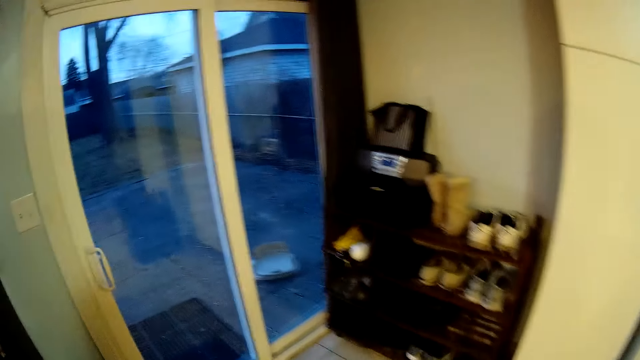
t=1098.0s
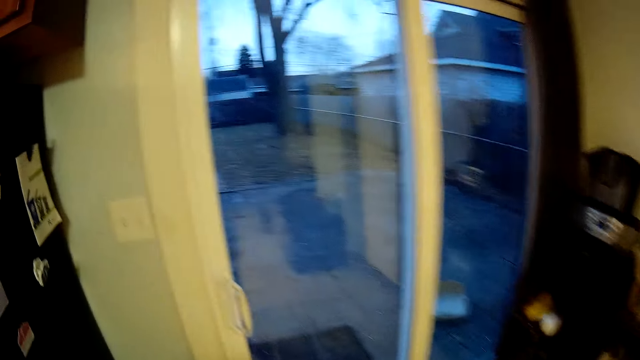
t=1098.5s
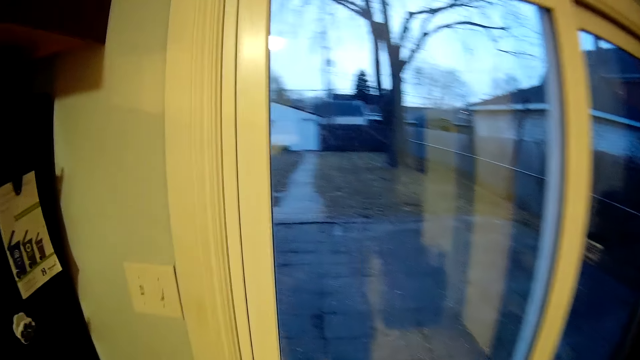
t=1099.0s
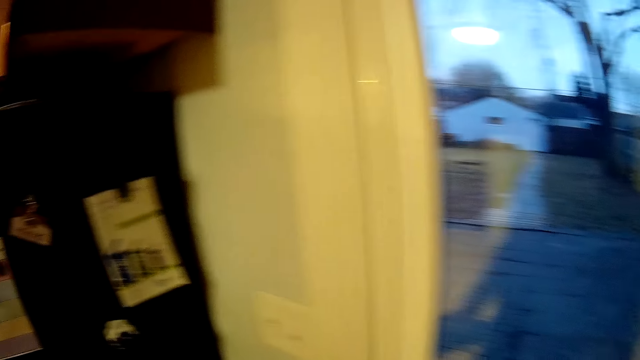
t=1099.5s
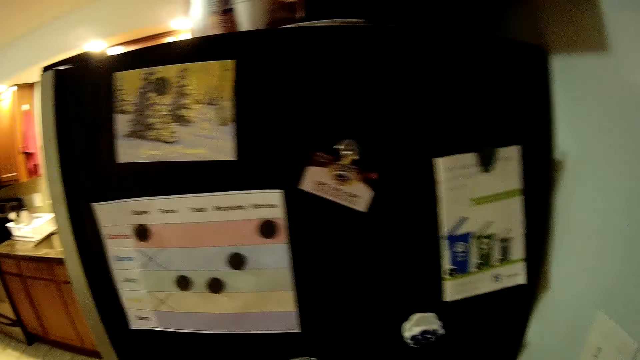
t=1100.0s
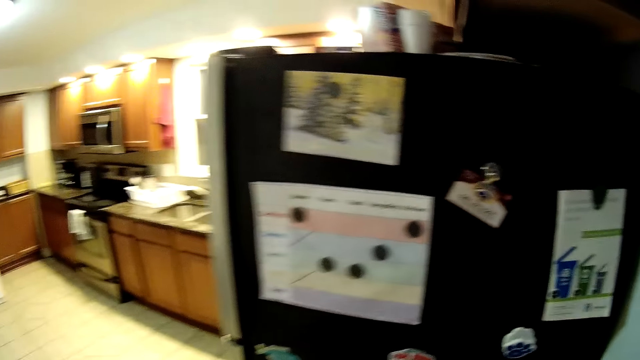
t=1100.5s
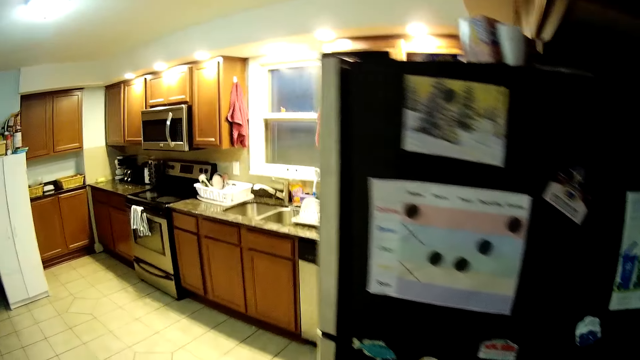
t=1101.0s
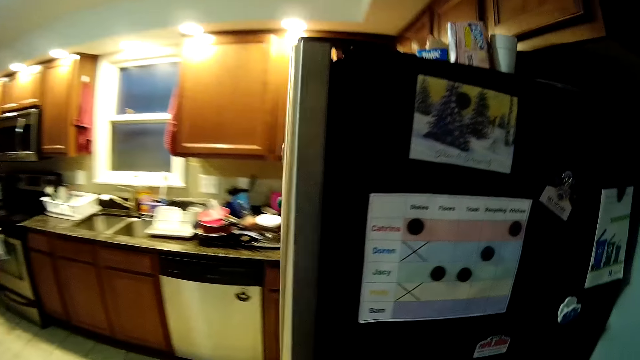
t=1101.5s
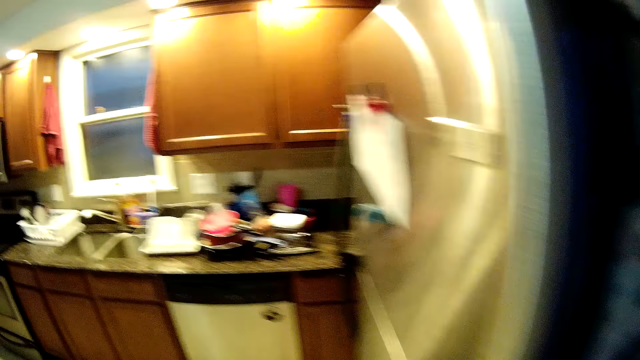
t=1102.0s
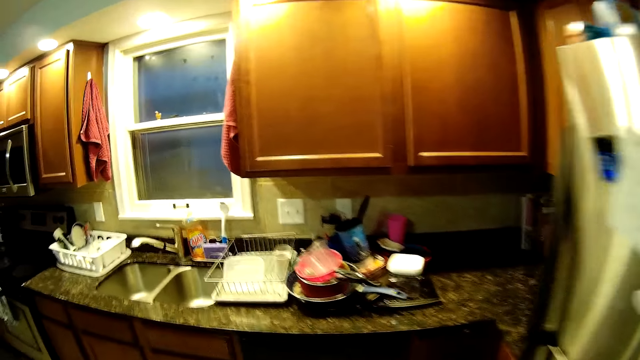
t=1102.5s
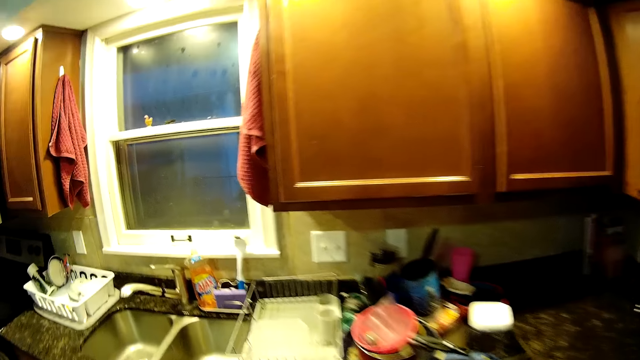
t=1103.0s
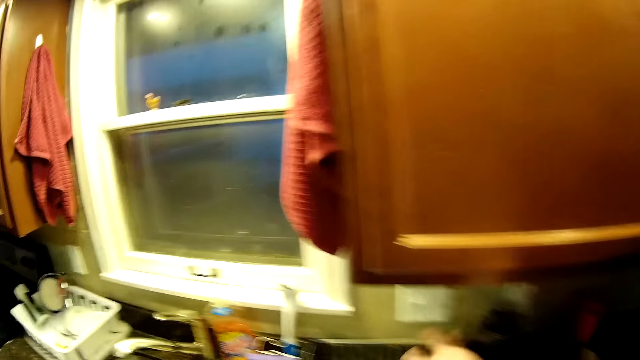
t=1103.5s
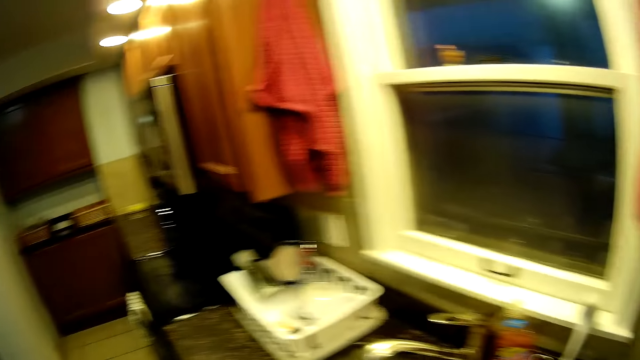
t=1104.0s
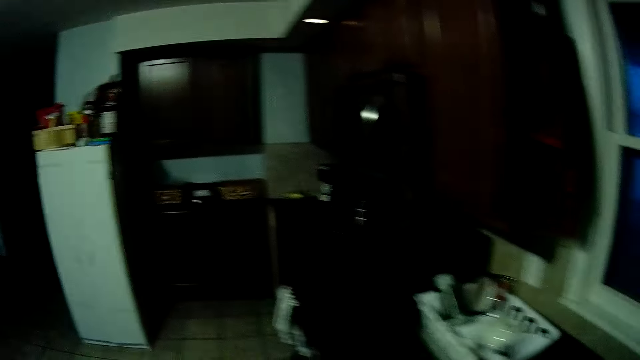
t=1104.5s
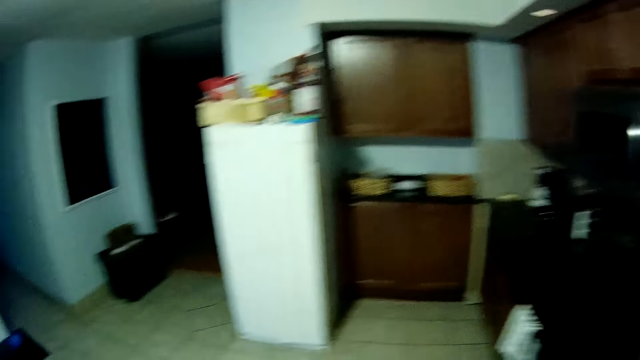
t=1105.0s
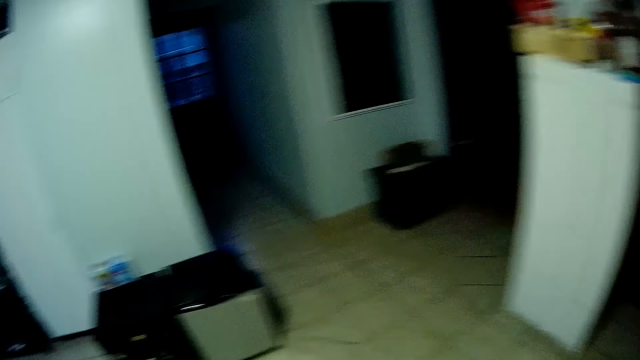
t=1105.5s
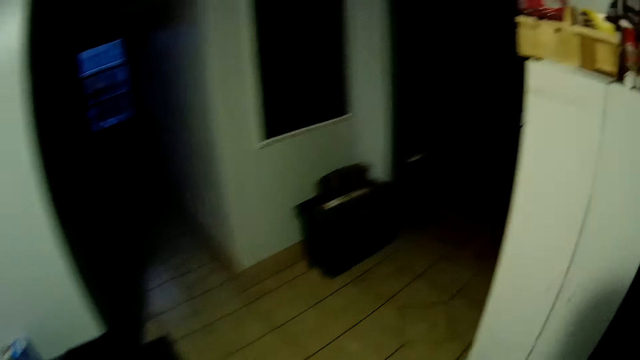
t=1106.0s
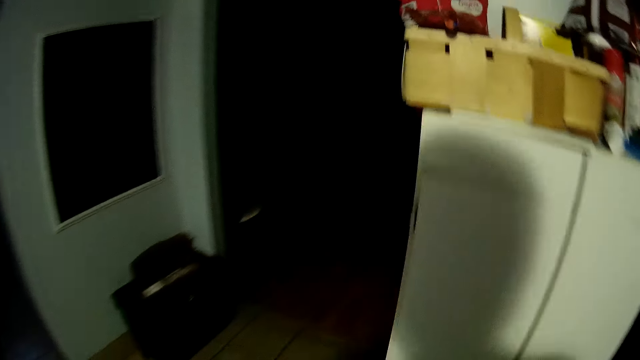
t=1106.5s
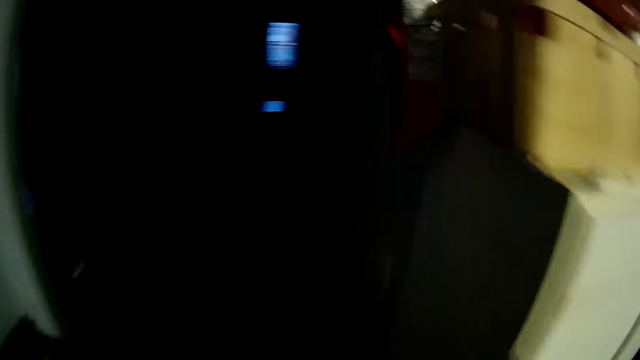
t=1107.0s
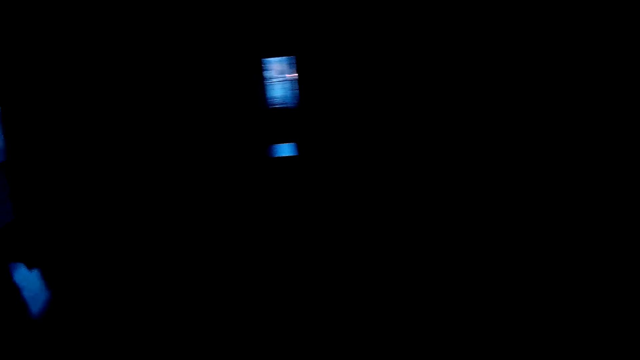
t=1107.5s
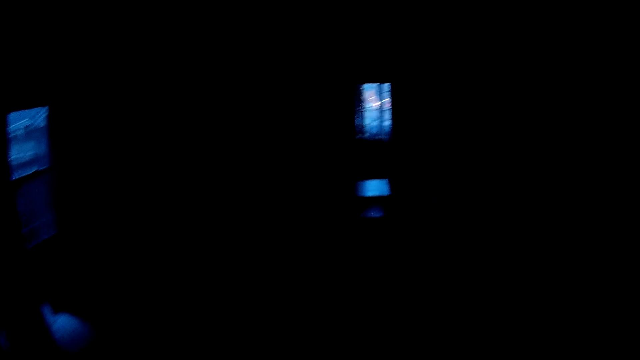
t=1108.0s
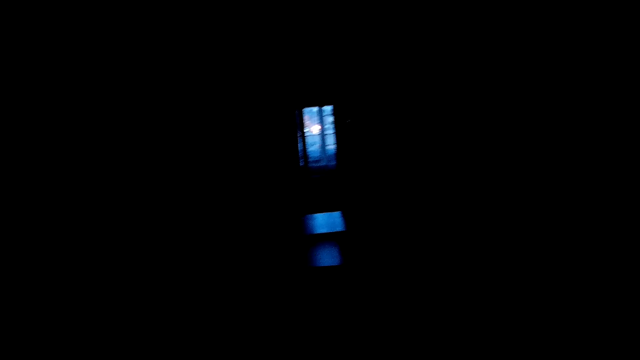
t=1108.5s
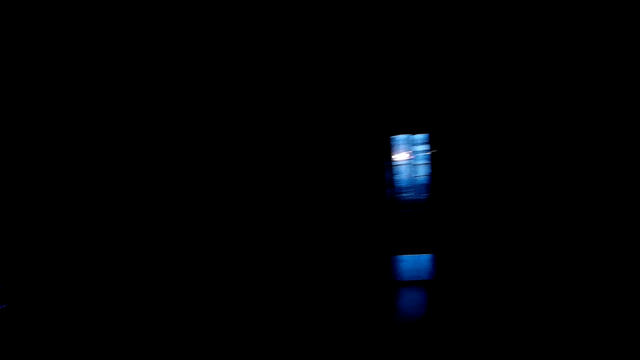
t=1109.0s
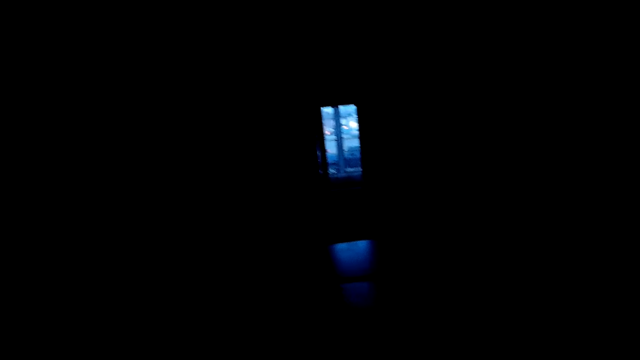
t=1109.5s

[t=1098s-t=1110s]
The camera wearer switches off the light.

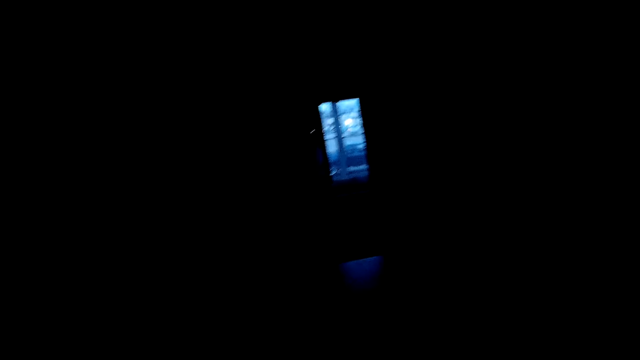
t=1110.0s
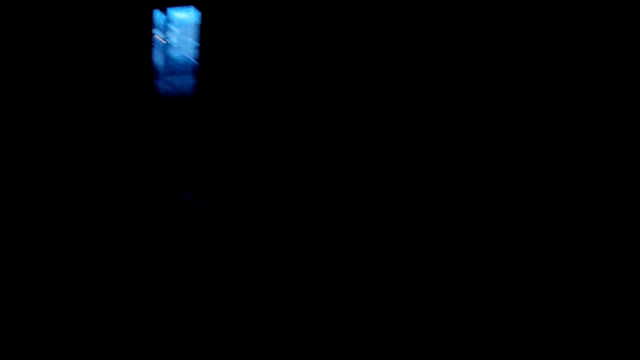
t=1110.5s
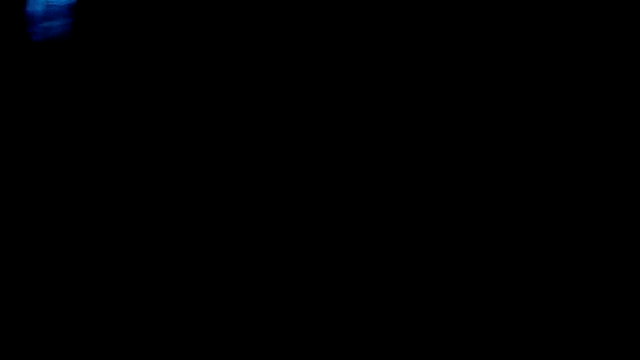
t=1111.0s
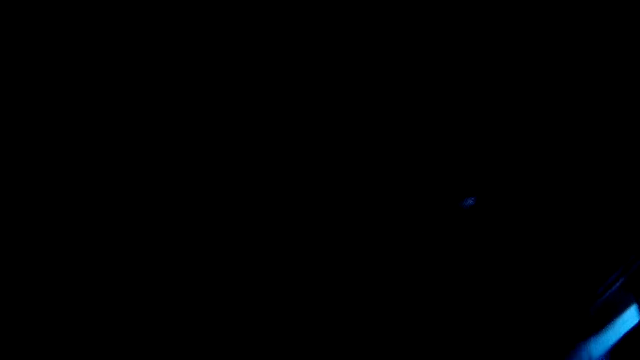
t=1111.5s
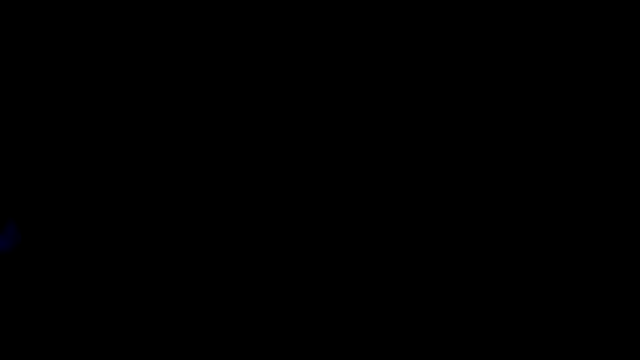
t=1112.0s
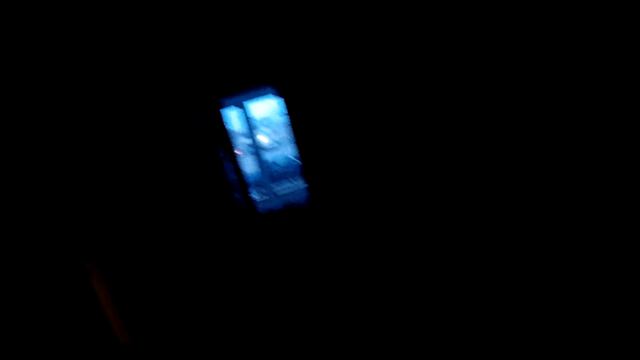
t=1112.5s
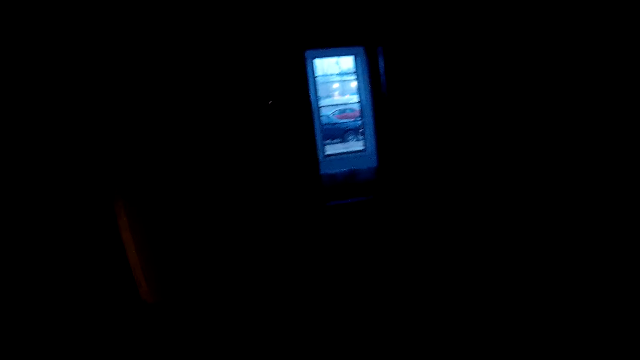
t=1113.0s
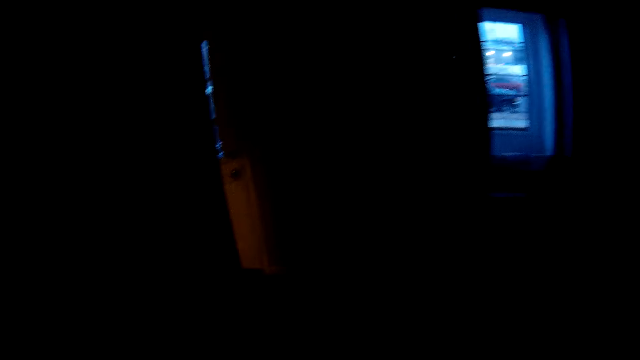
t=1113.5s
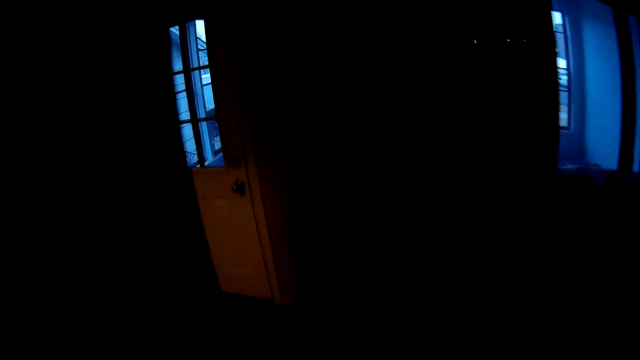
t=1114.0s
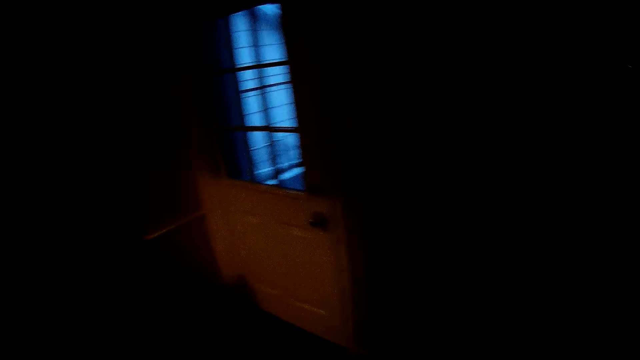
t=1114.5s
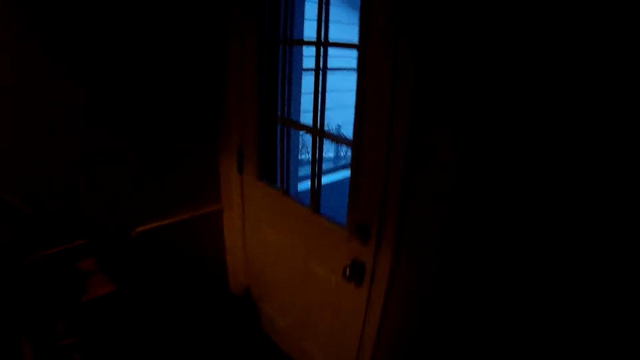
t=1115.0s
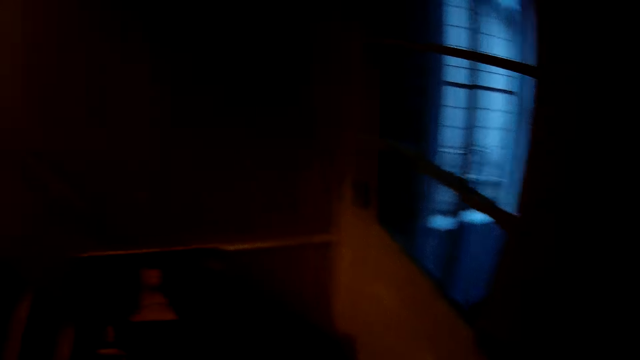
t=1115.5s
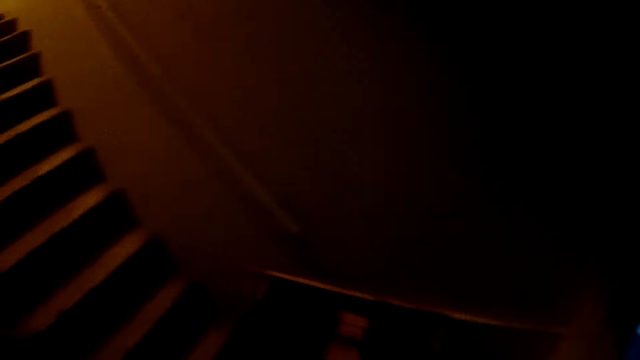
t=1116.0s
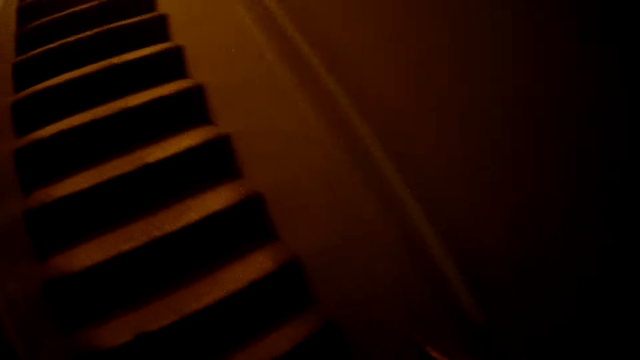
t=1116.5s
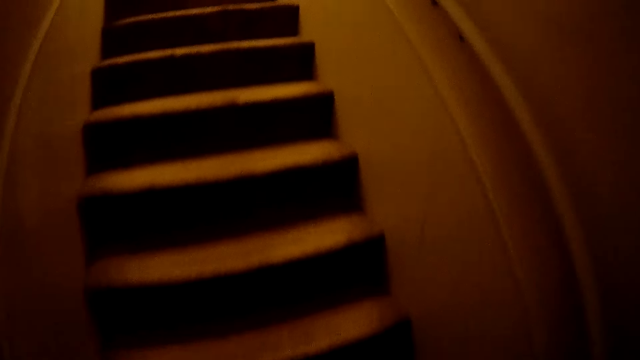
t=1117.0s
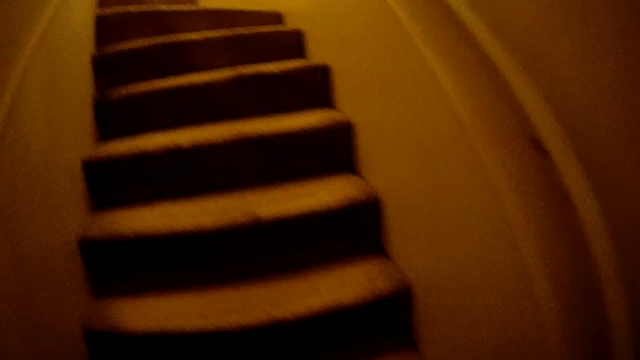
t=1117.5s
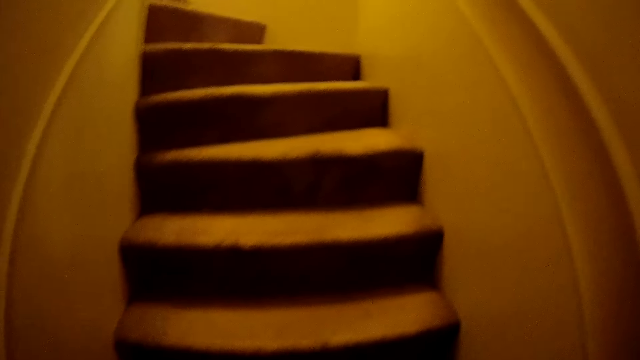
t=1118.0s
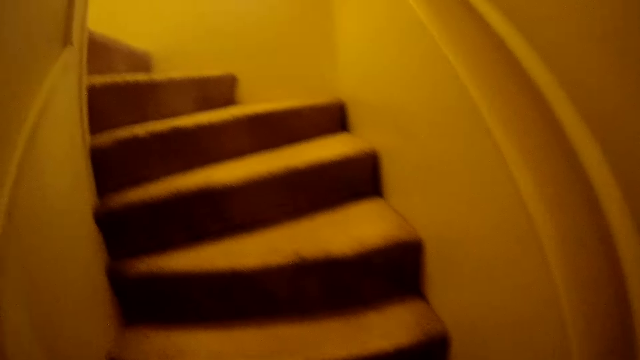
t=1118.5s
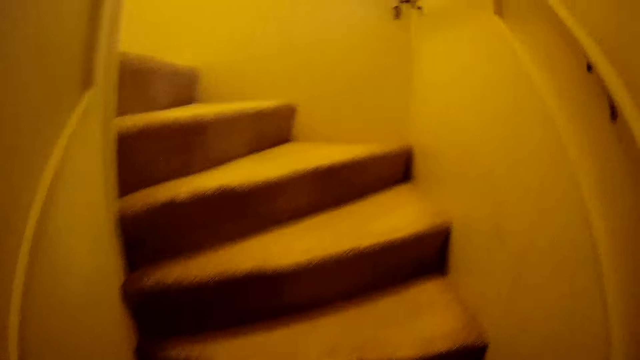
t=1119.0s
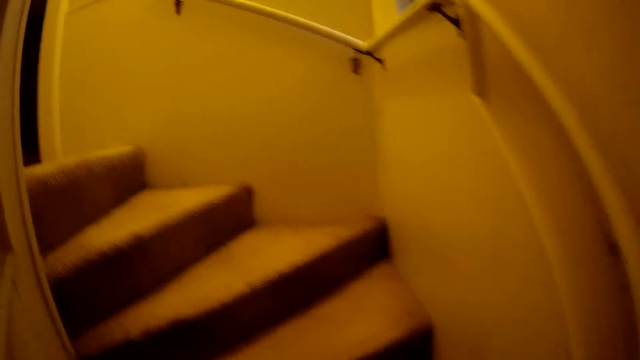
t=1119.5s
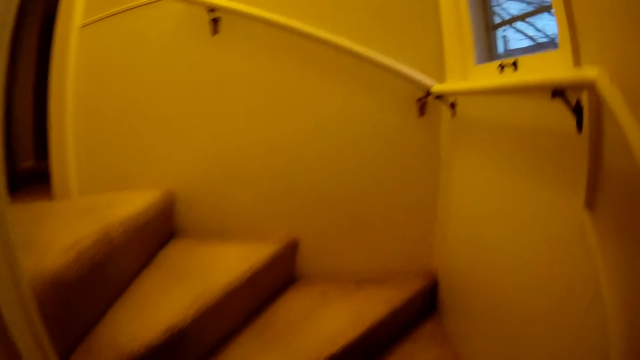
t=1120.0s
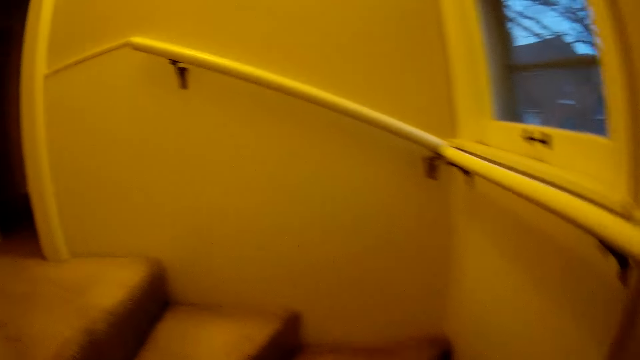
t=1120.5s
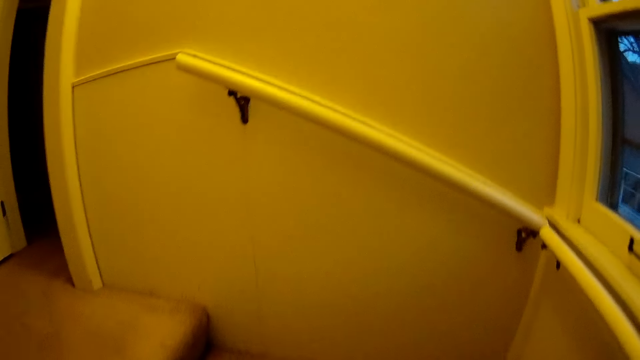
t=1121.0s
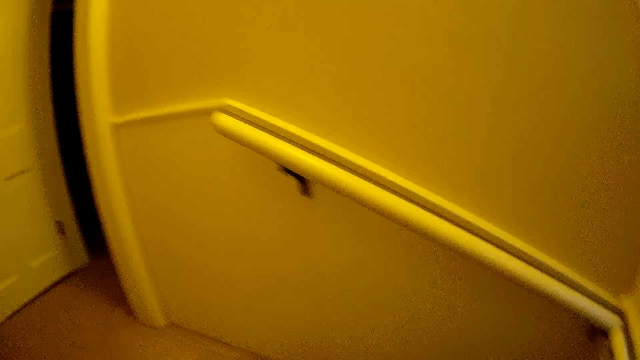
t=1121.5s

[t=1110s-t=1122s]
The camera wearer walks up the stairs.
